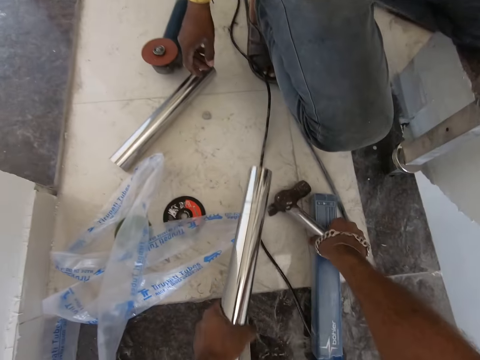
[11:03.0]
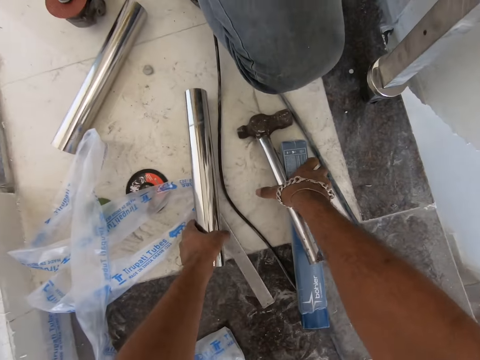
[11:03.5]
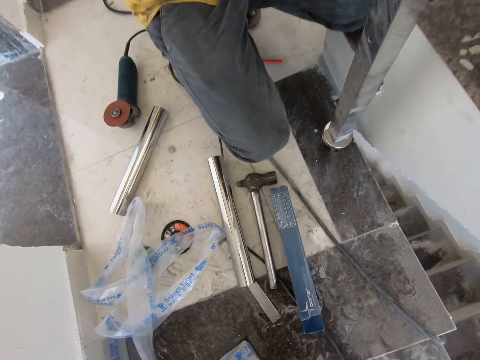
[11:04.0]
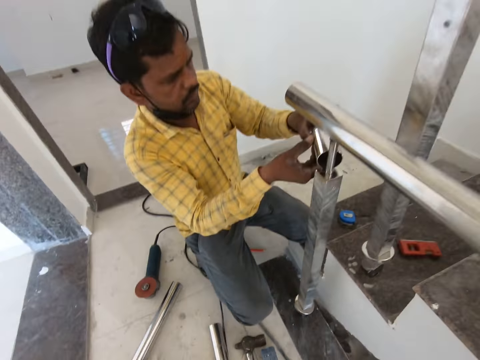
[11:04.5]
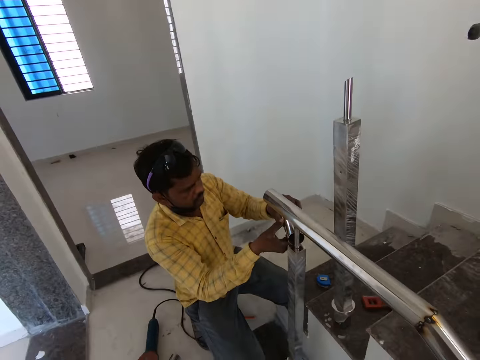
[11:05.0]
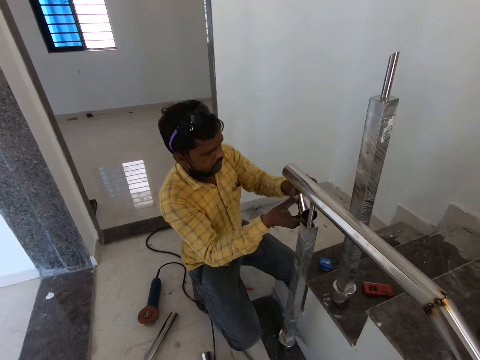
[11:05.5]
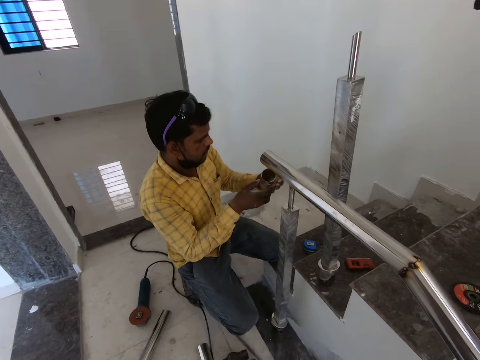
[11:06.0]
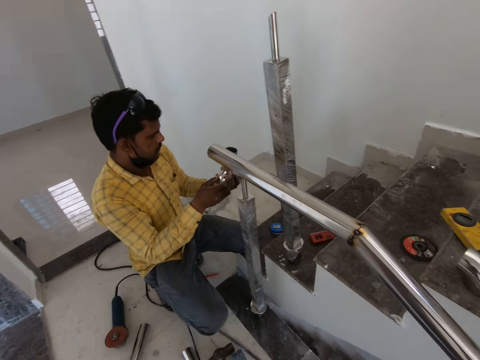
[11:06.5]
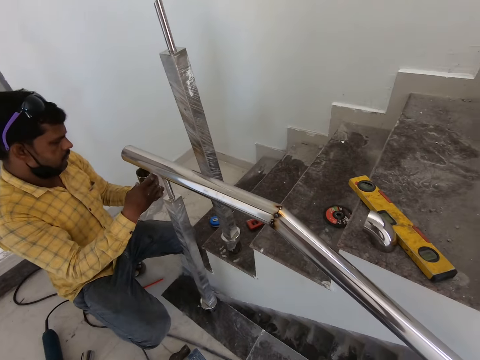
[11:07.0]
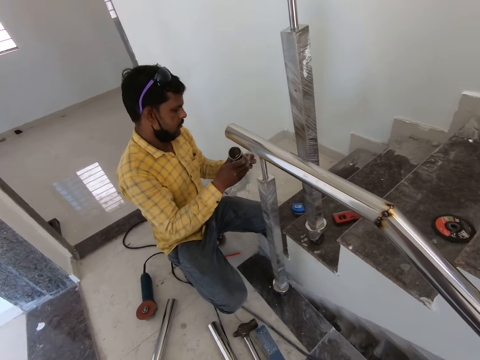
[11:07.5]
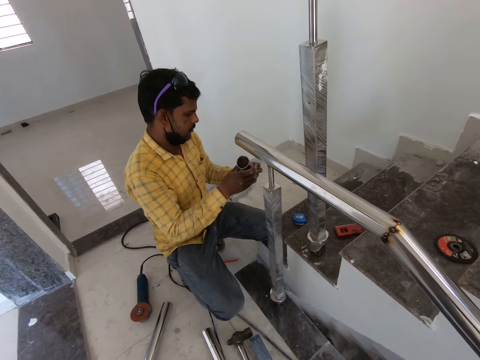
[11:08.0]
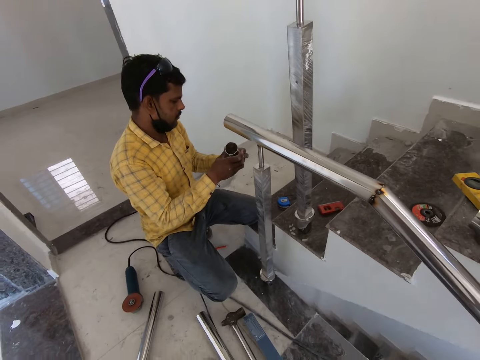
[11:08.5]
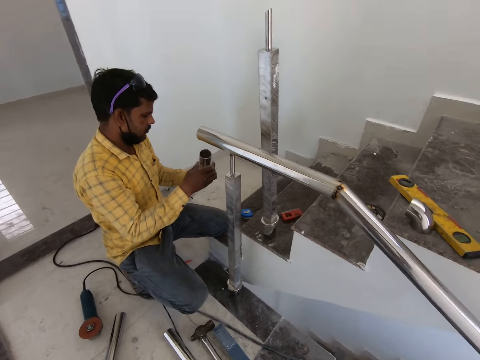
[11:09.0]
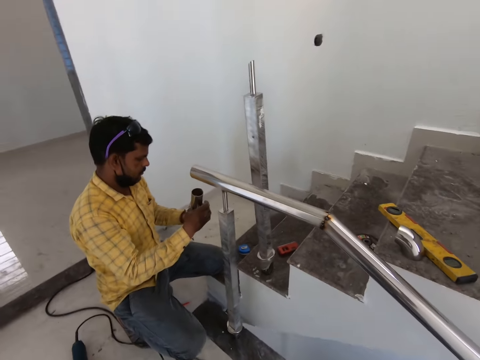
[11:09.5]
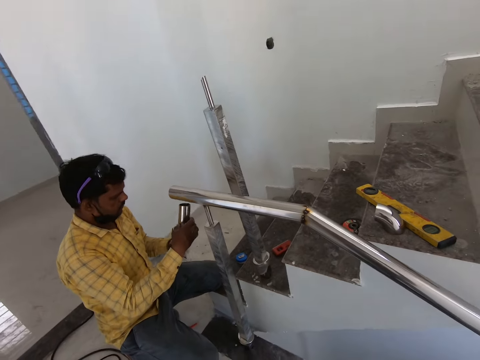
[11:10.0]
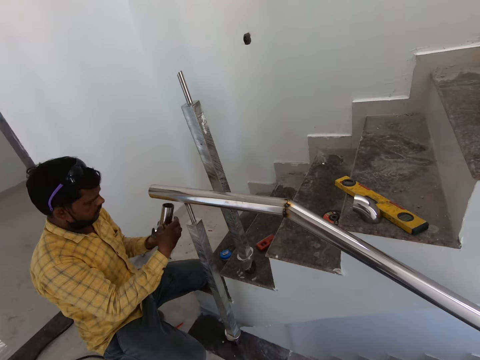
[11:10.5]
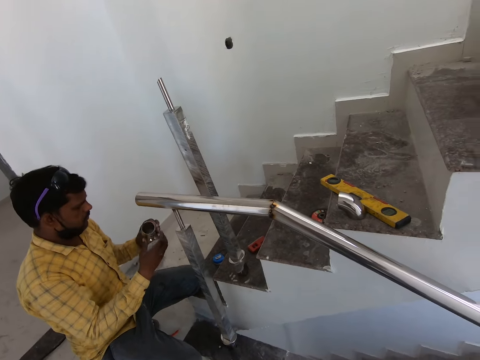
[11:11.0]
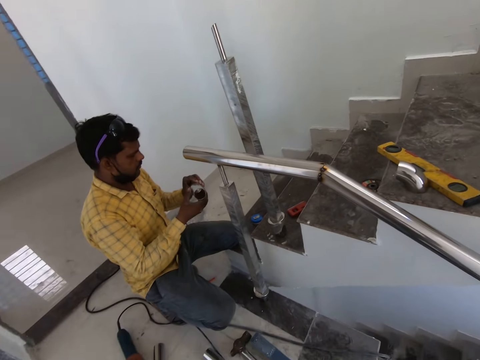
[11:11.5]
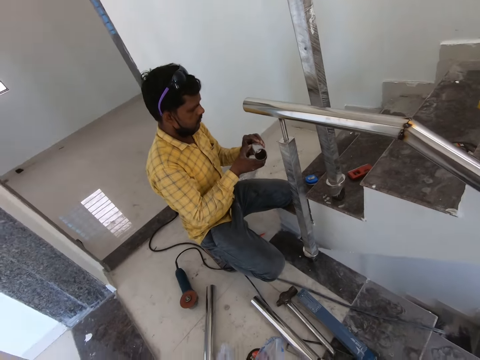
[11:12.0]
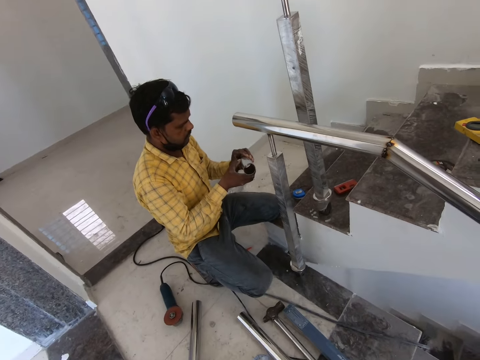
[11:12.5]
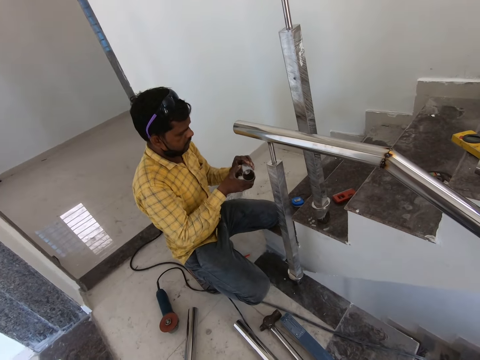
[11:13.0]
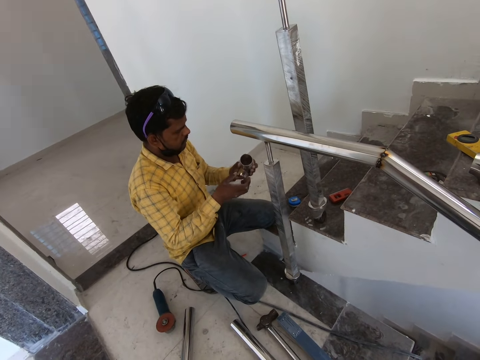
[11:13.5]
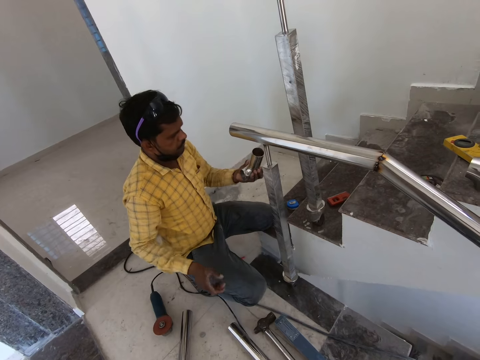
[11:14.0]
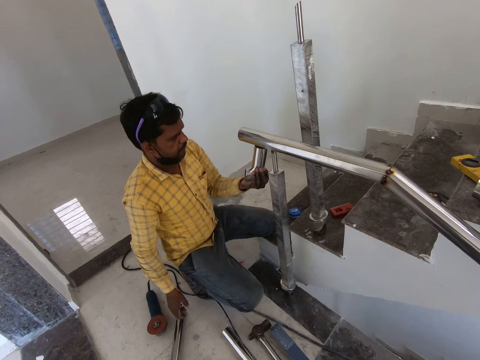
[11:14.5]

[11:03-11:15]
The camera wearer puts metals on the floor. They place the hammer on the floor. They look at a man. They join the metals. They look around the room. The man looks at a piece of metal. The camera wearer looks at a metal. The man holds the metal. The camera wearer looks at the man. They look around the room. The man looks at the metal.

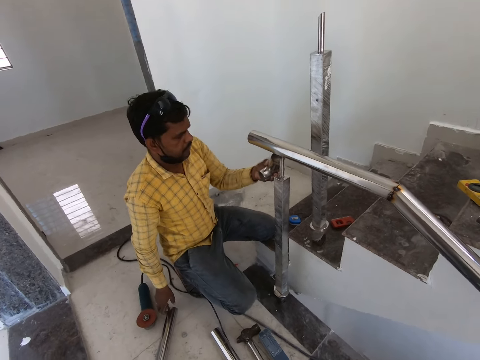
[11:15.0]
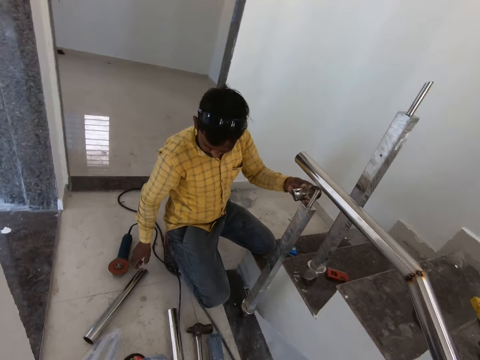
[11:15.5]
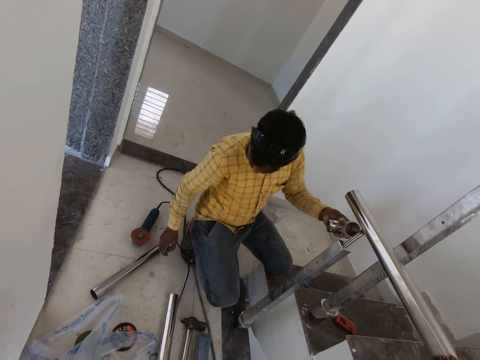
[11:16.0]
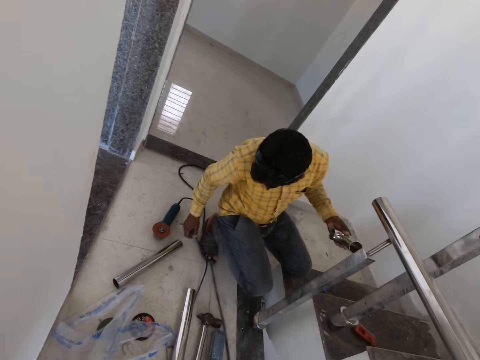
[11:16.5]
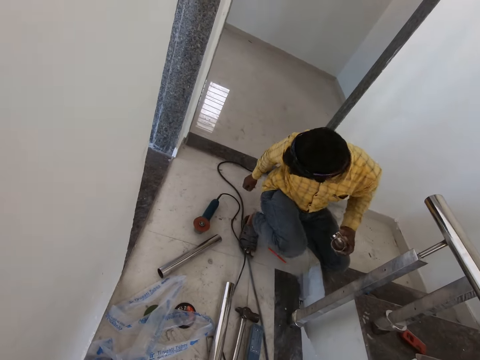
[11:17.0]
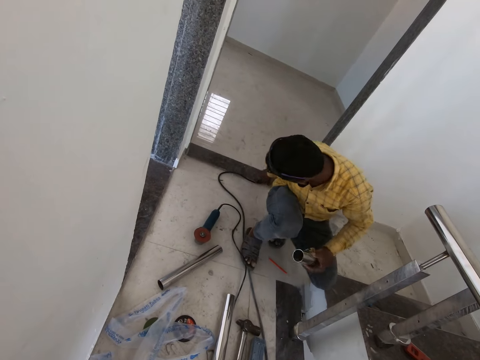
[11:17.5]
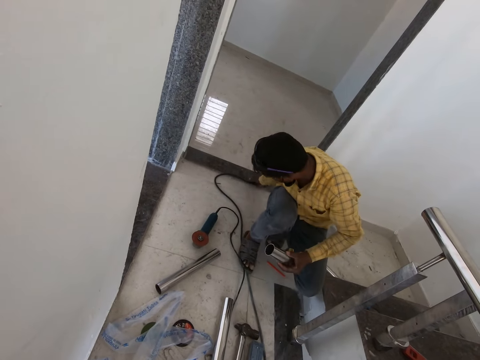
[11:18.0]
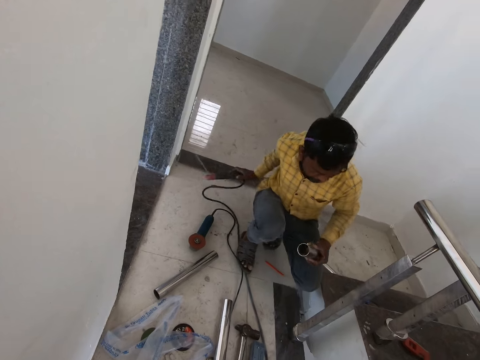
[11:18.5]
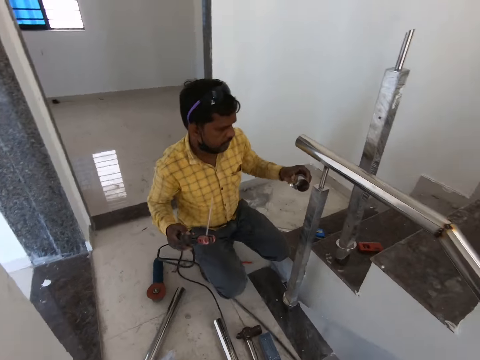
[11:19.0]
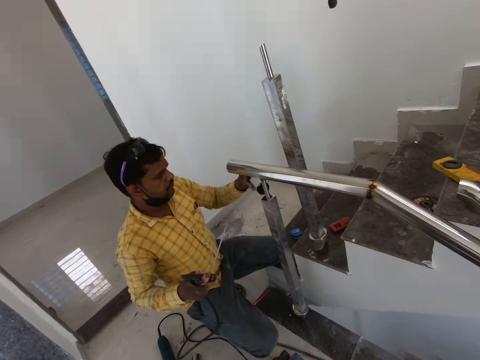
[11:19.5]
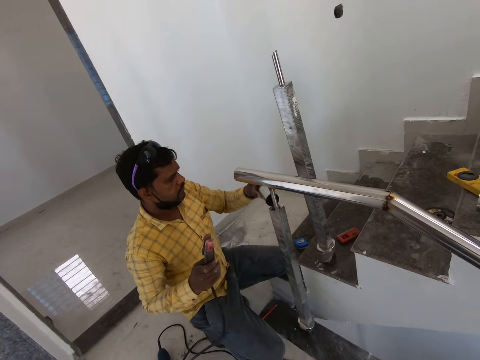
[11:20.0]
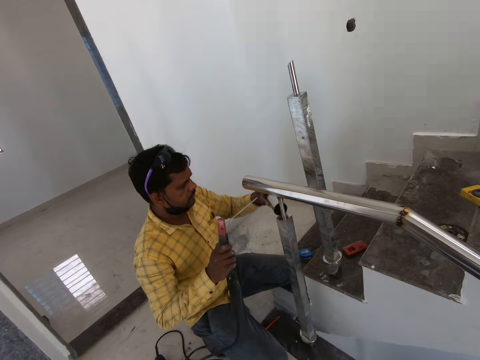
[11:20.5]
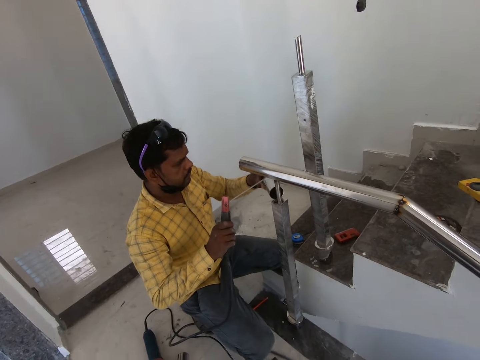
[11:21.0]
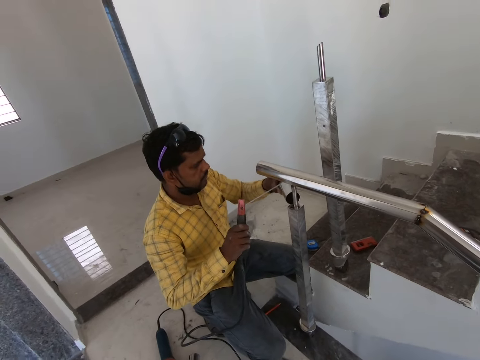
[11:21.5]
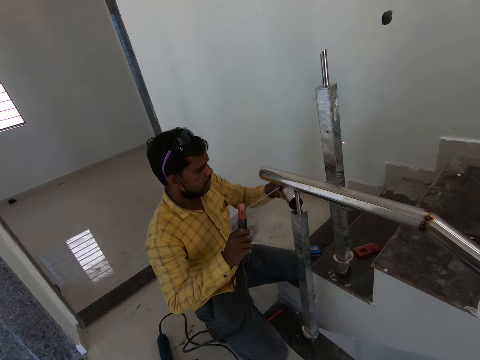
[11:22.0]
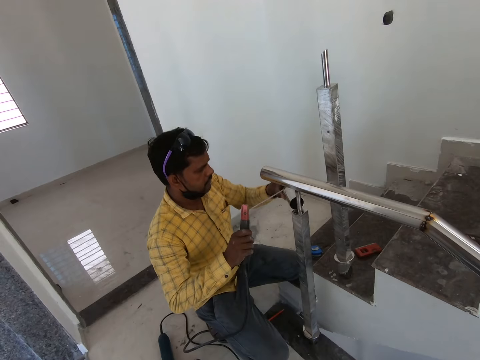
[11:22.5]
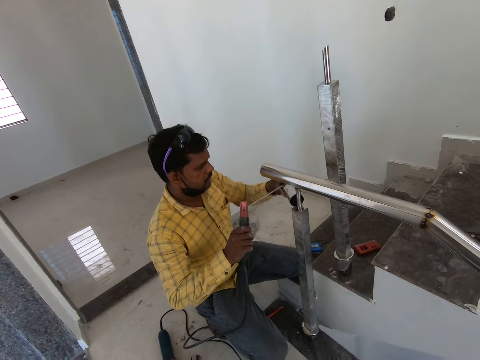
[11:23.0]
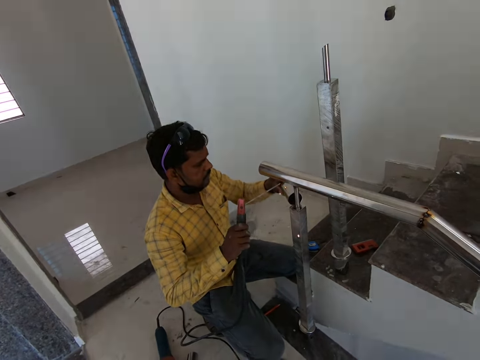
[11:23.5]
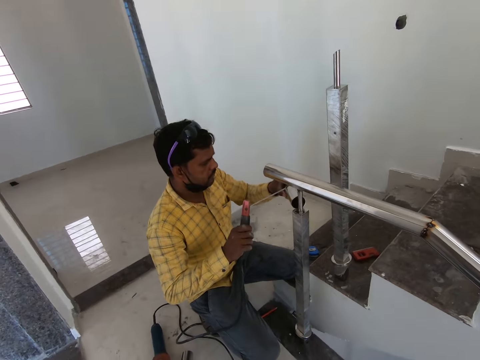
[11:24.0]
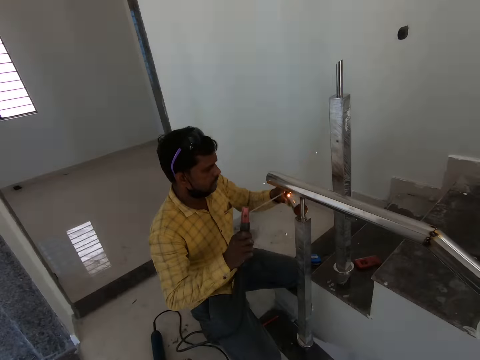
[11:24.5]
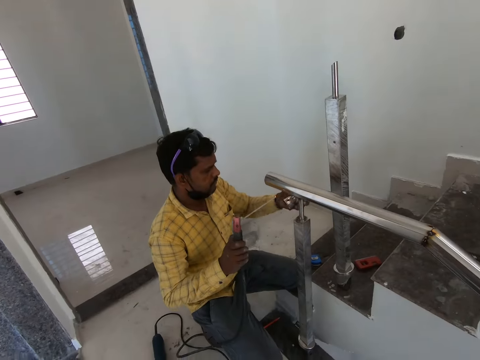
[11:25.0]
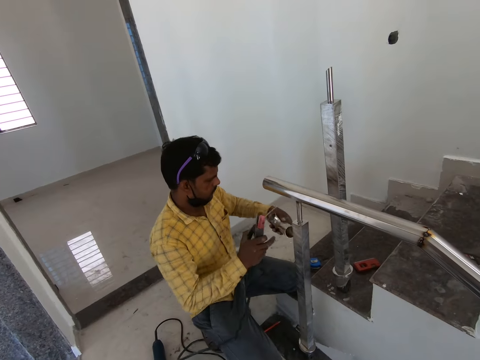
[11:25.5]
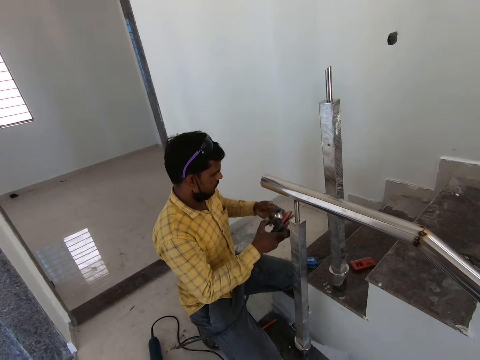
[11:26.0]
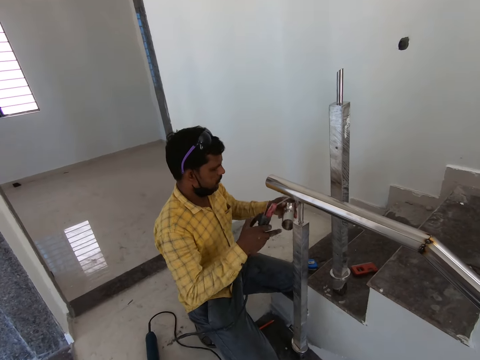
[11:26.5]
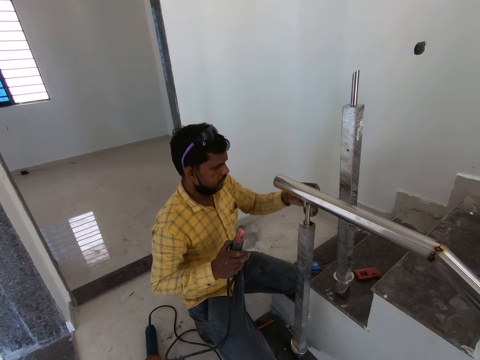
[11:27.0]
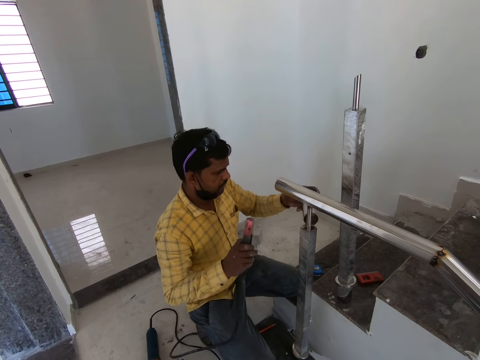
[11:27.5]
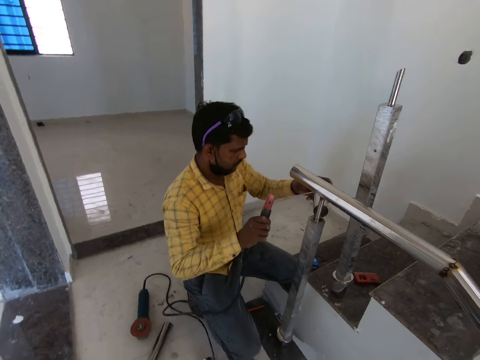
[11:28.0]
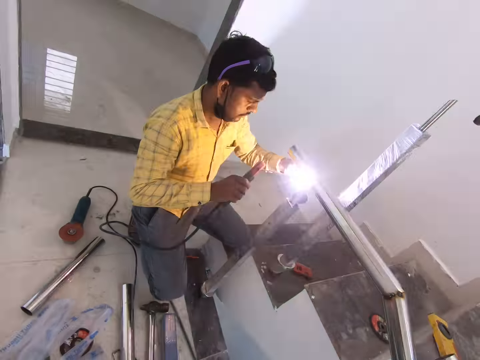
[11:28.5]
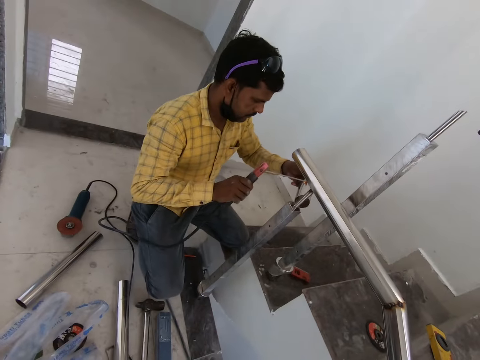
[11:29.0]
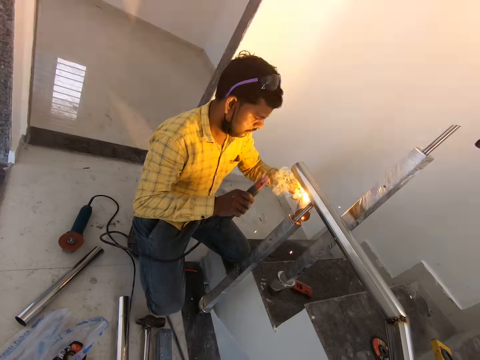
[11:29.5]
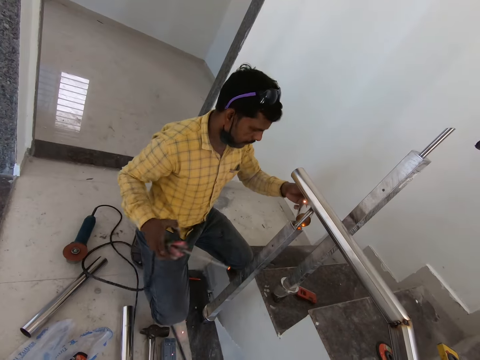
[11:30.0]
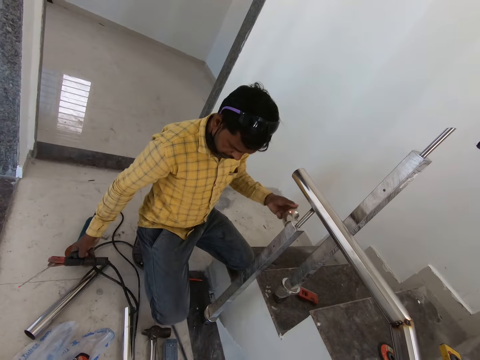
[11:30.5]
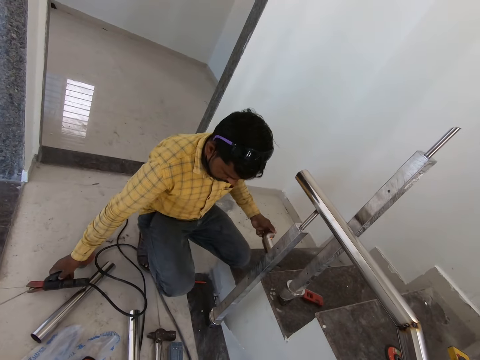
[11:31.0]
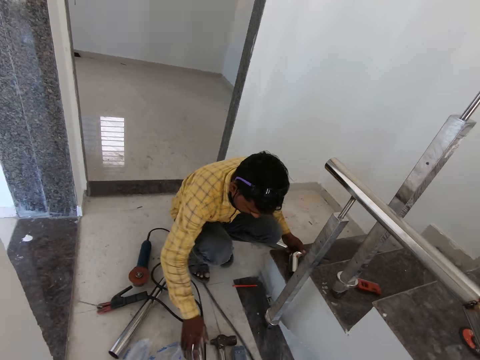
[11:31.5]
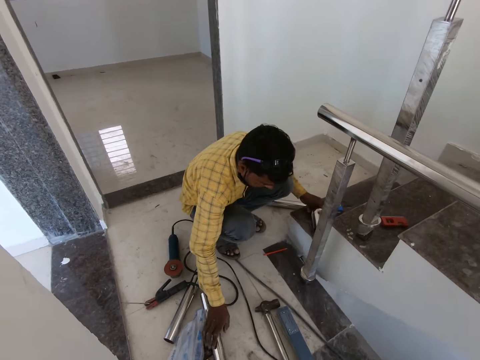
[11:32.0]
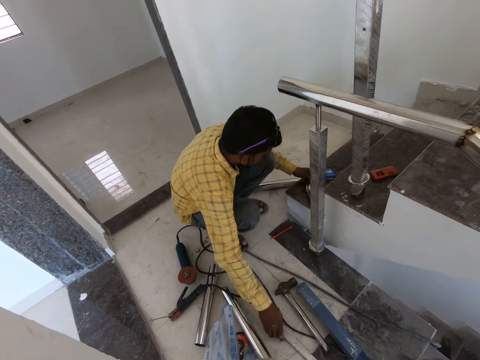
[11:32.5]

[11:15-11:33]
A man moves a hand. The man picks up a welding machine. The man joins metals with a hand. The man holds the welding machine. The man welds metals. The man looks at a metal. The man joins the metals with a hand. The man welds the metals. The camera wearer looks at the man. The man places the welding machine on the floor. The man moves a metal.
